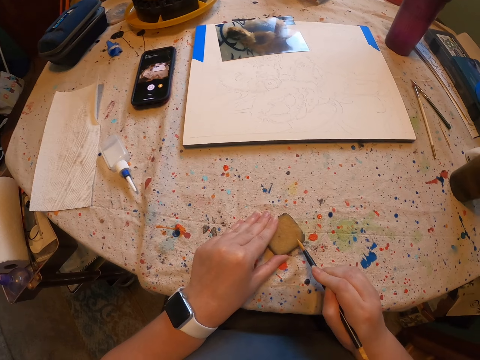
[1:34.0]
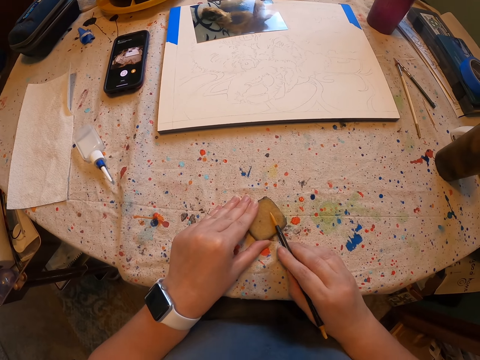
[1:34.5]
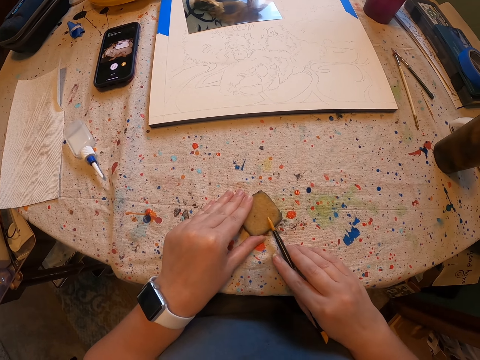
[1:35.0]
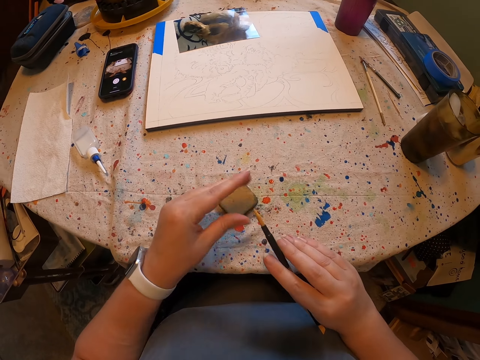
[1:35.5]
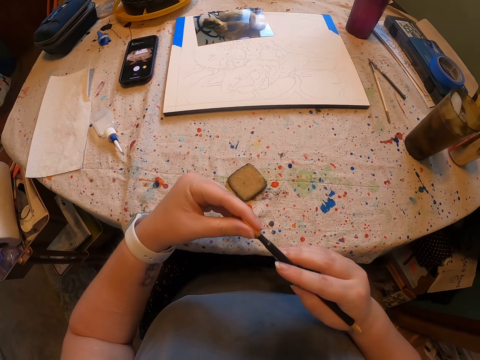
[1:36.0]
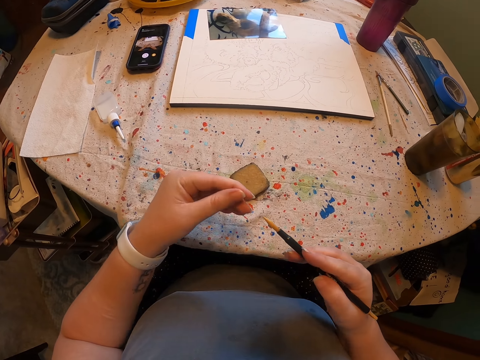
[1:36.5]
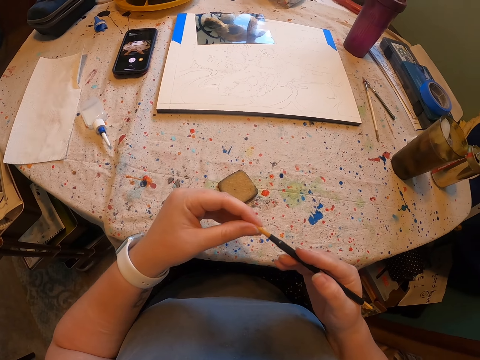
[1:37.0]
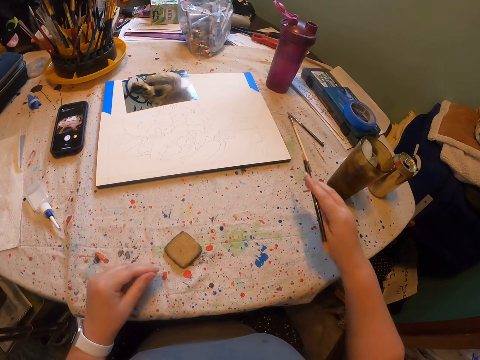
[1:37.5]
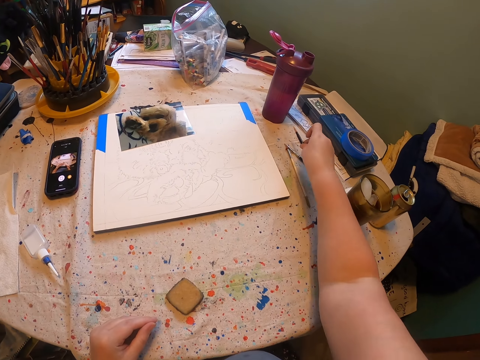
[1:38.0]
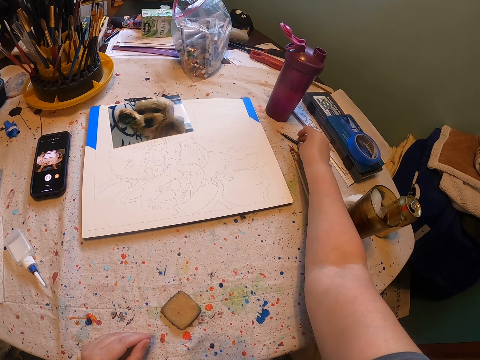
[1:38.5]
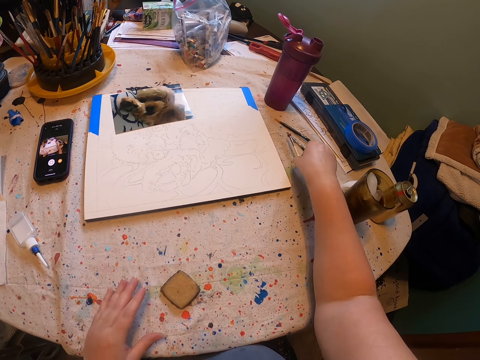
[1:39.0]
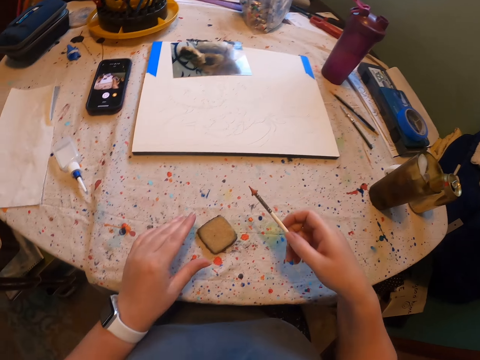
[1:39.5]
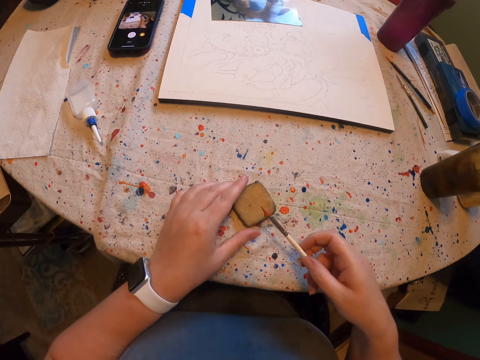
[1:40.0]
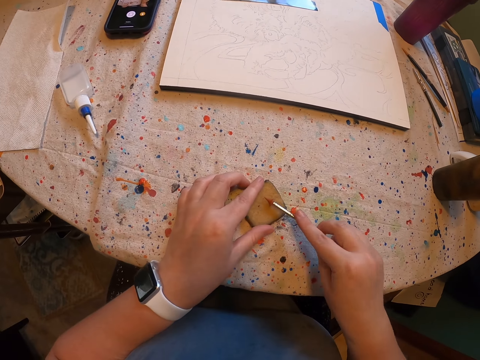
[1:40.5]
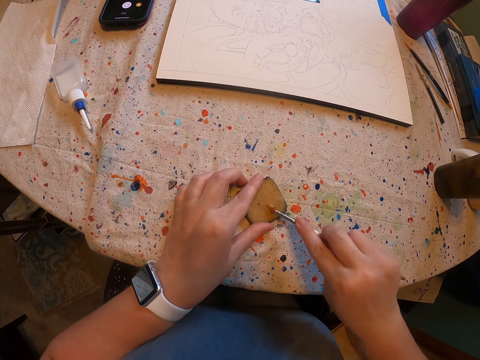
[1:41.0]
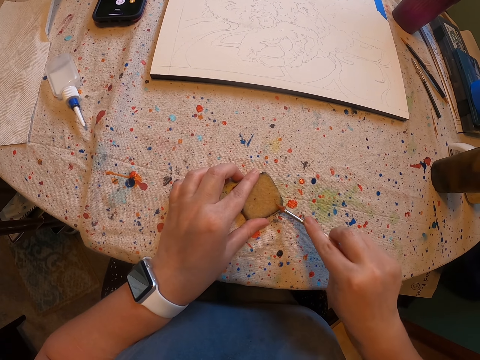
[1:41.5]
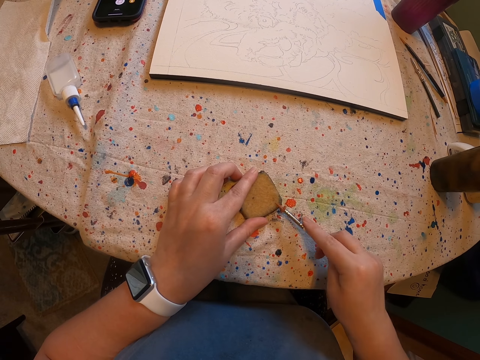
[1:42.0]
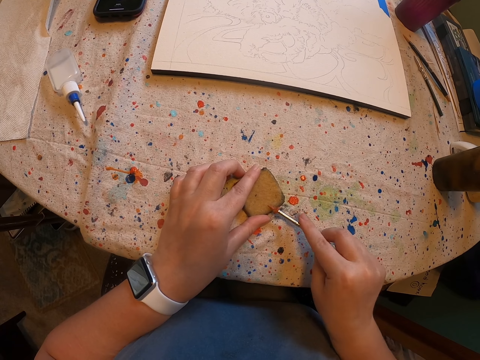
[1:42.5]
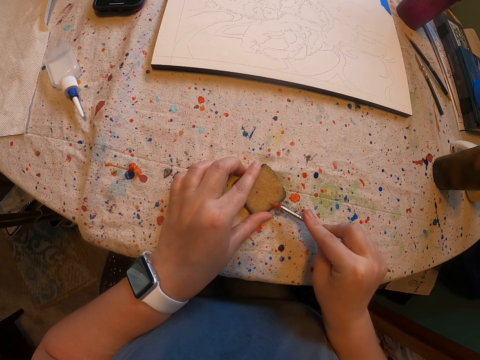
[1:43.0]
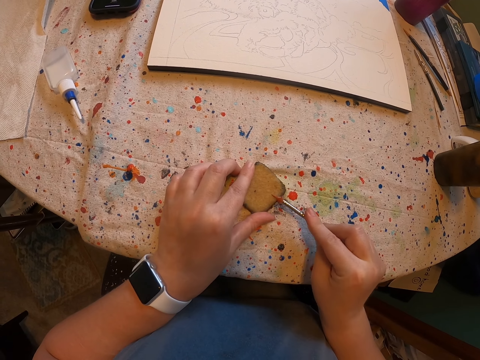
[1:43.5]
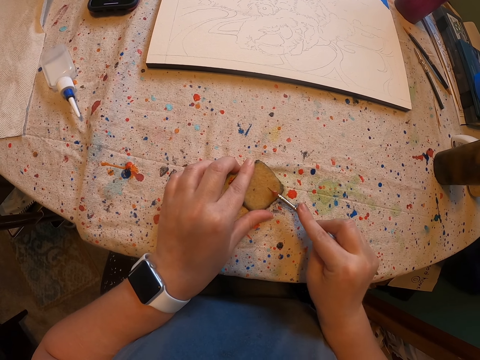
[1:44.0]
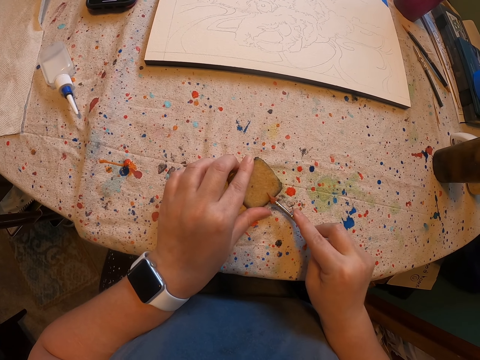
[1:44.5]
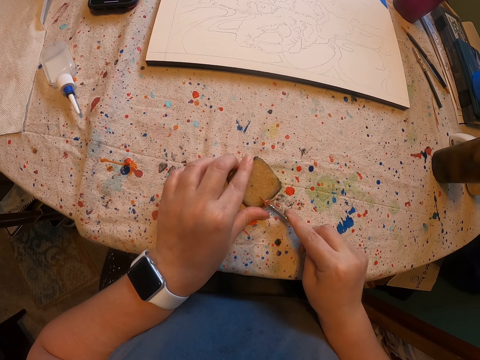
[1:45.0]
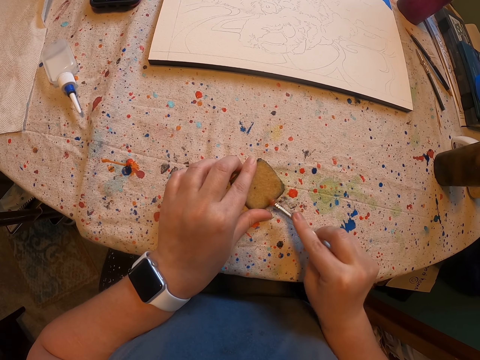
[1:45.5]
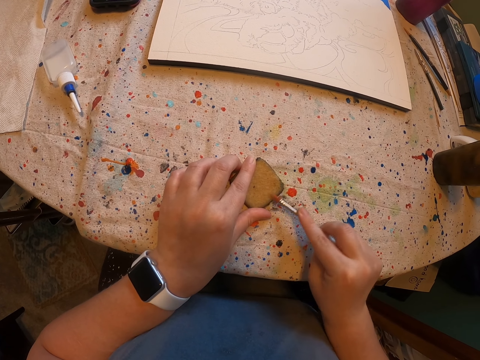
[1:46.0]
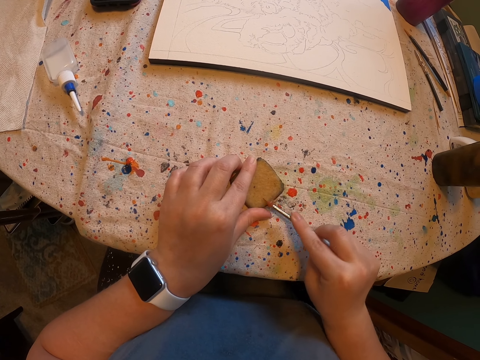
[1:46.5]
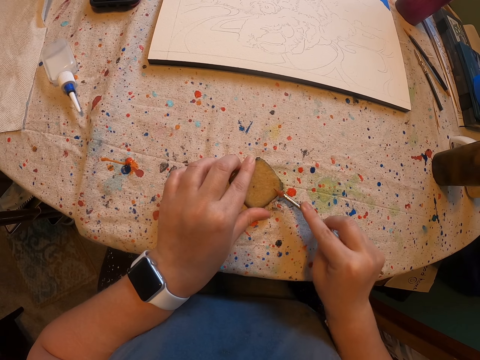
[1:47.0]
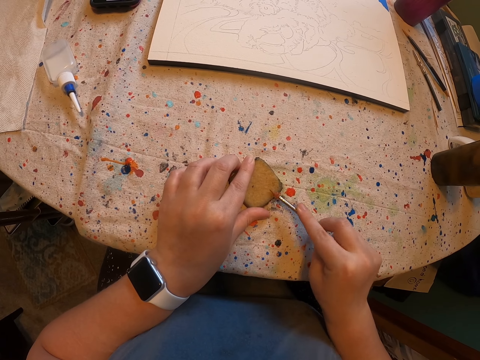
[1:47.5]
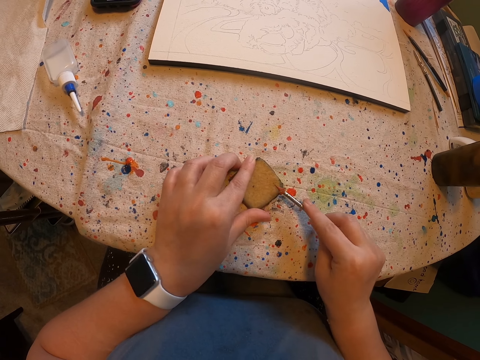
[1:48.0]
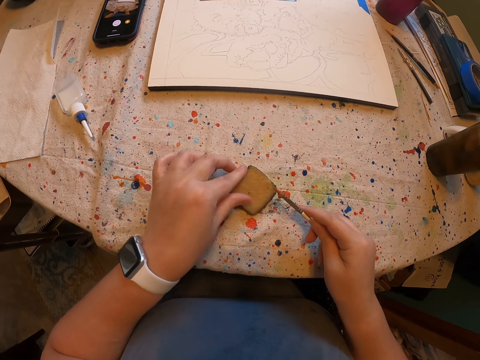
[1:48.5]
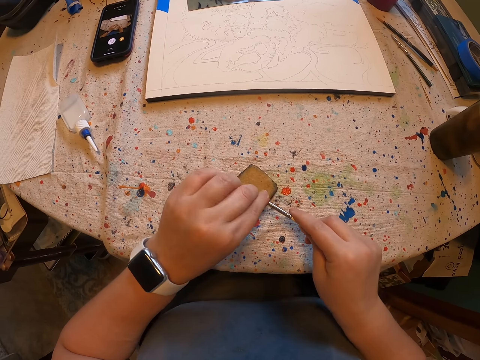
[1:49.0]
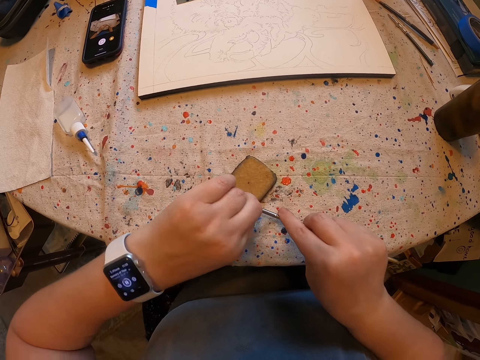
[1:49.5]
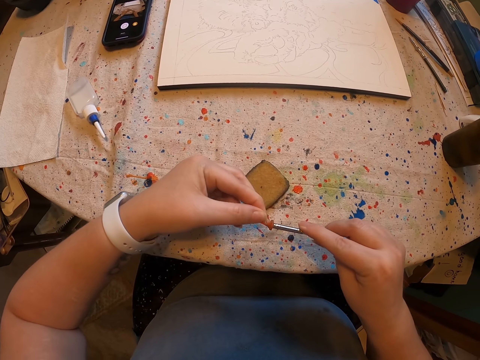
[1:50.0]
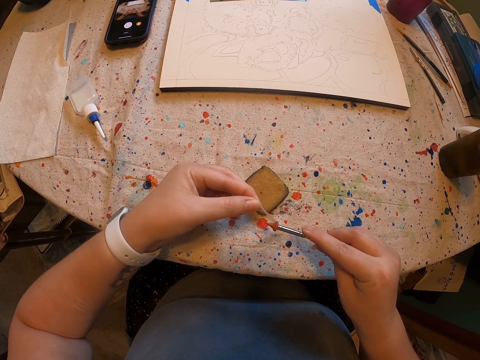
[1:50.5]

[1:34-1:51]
The camera wearer wipes a brush on something. They put the brush on the table. They pick up the brush. They scratch off the brush. They wipe the brush on something. They wipe the brush on something again. They wipe off the brush.

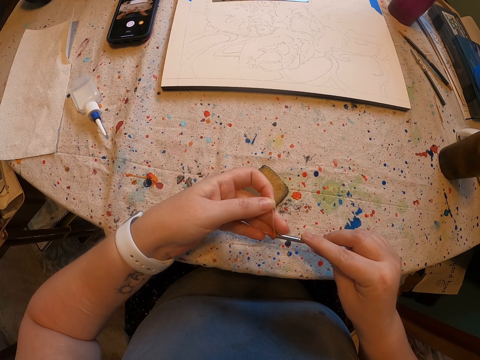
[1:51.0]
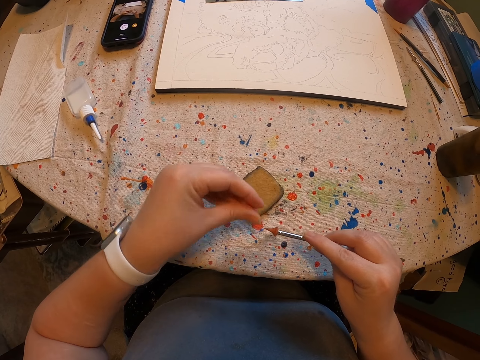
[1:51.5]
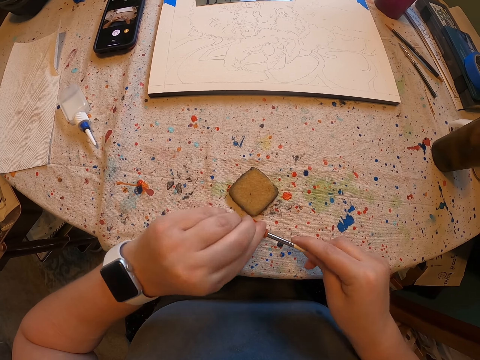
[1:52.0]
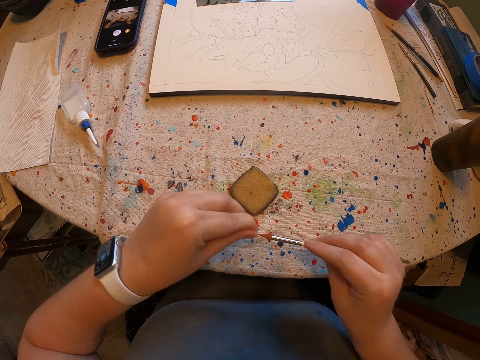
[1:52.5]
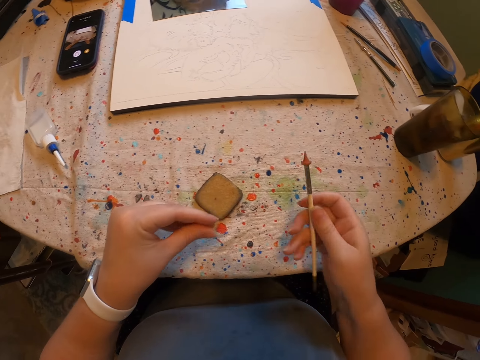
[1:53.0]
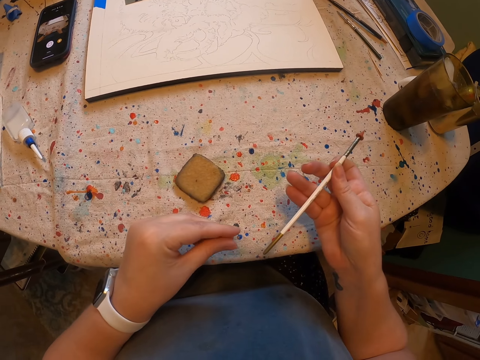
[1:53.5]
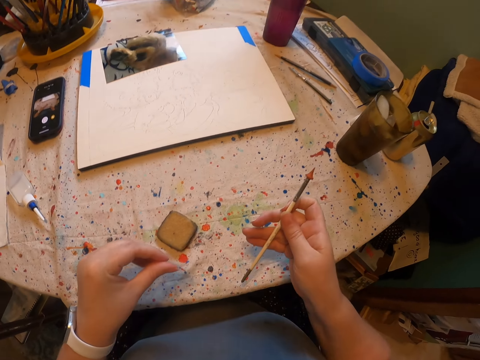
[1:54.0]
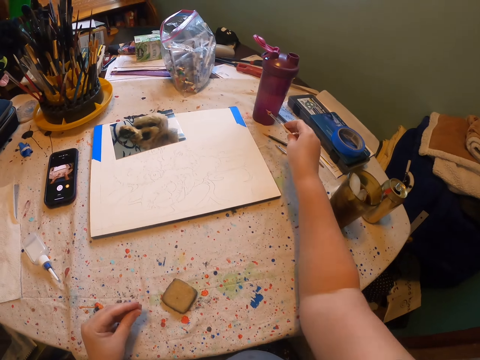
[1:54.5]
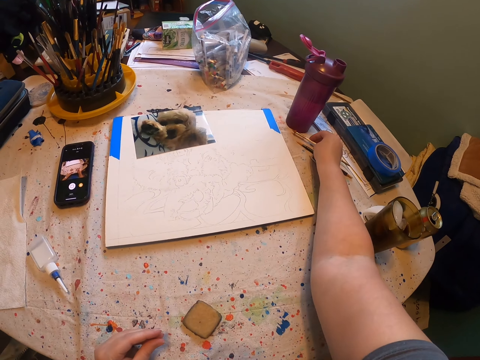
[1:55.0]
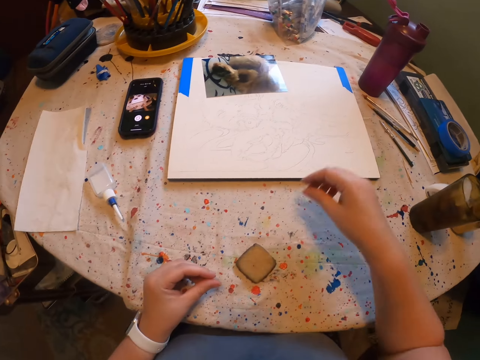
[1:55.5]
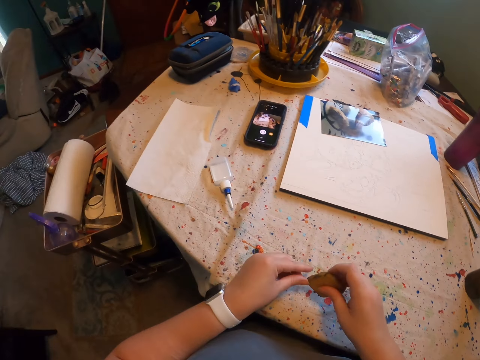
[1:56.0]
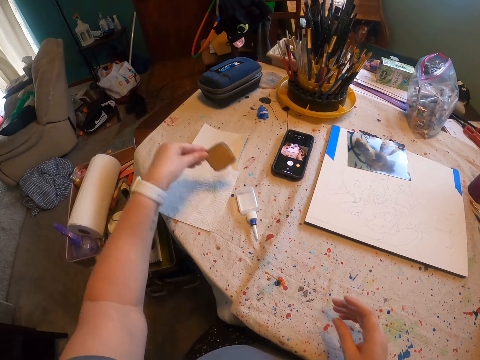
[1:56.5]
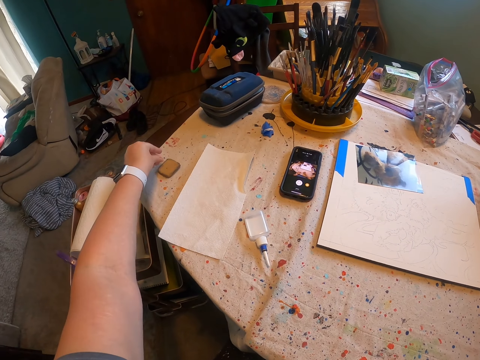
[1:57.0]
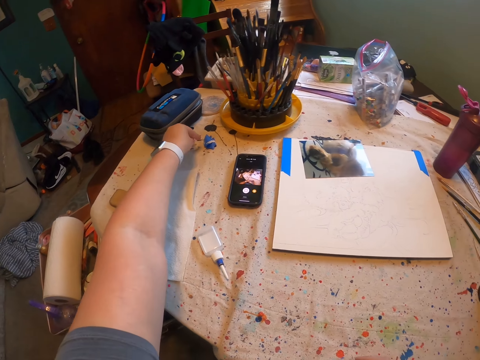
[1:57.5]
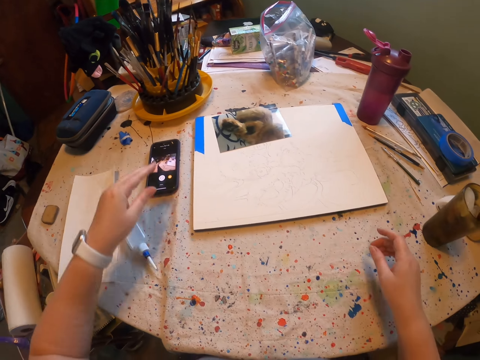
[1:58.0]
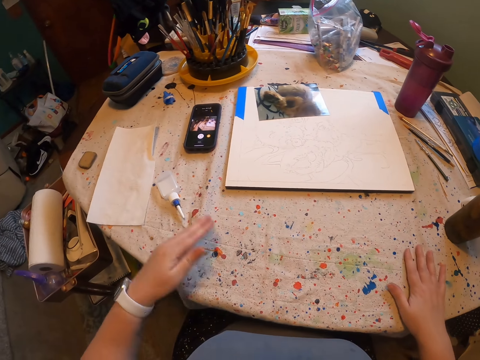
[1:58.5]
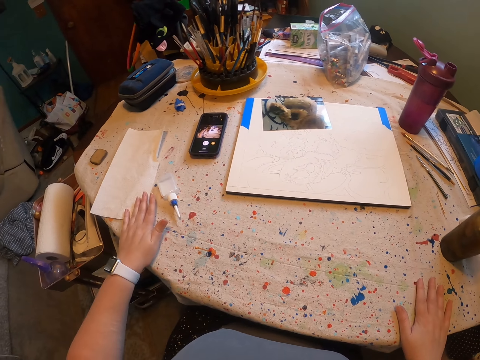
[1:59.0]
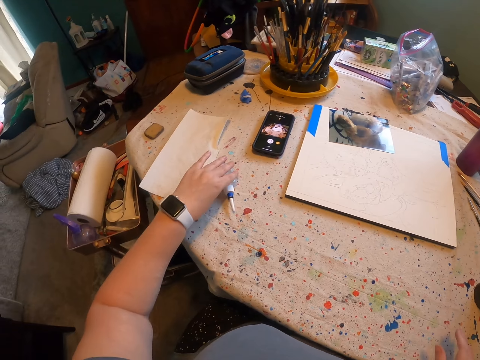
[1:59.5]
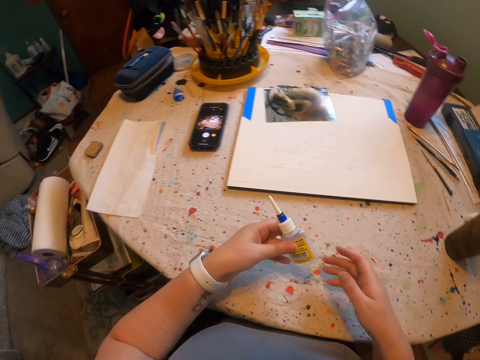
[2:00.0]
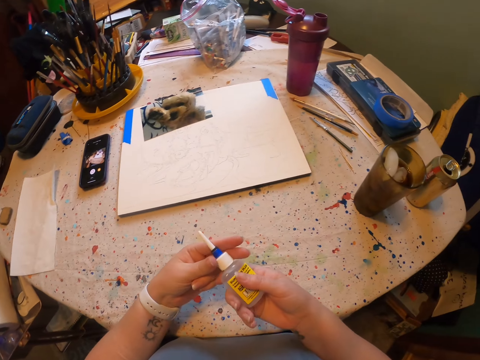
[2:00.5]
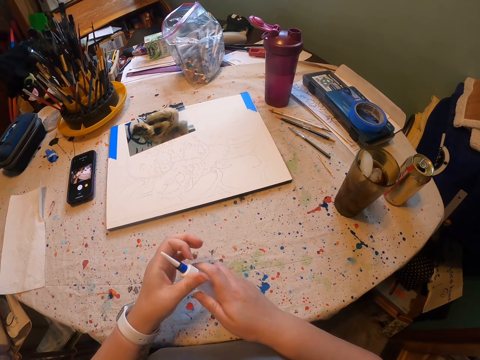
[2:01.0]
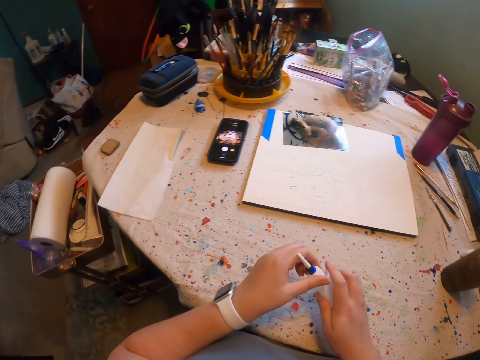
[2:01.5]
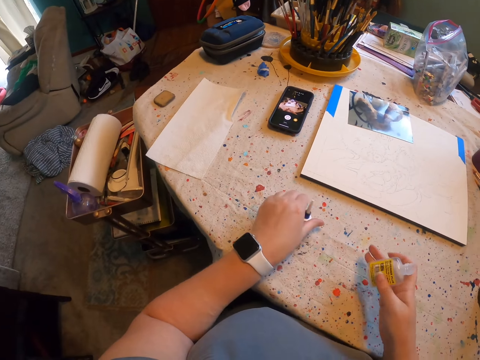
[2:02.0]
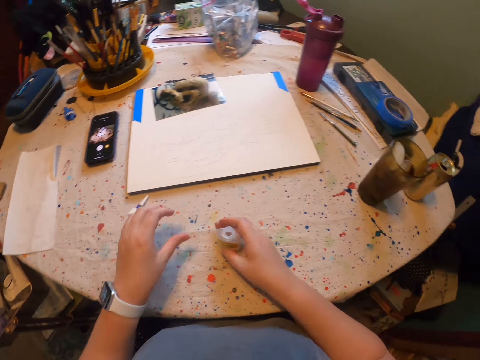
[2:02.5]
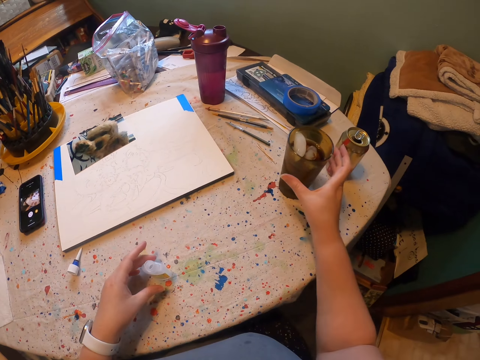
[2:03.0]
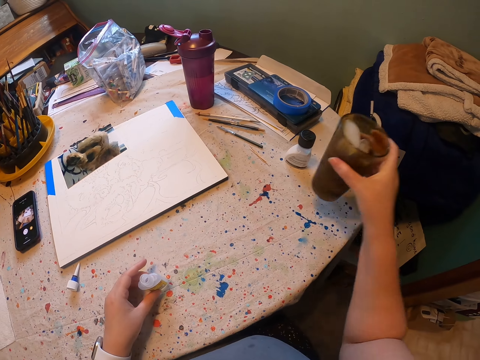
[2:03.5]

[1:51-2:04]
The camera wearer removes glue from the brush. They put the brush on the table. They move a scrubber. They pick up something and put something on the table. They pick up a bottle or paint and open the paint bottle. They lift a glass.
